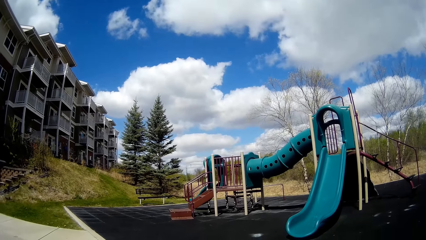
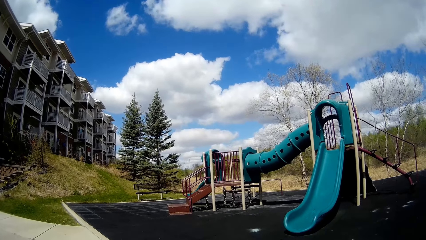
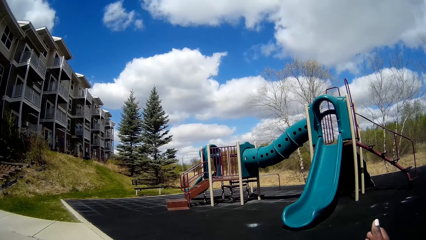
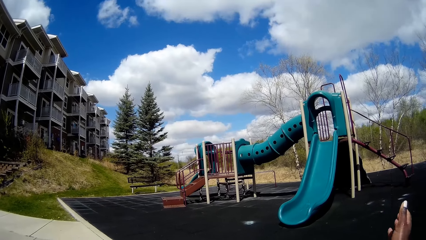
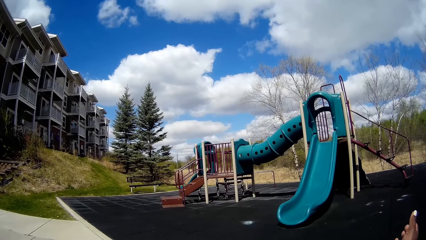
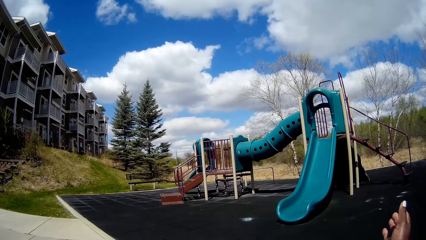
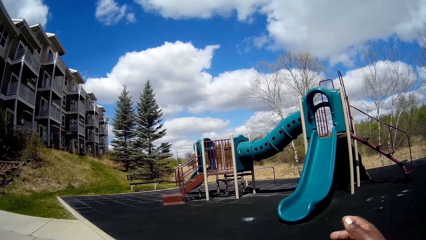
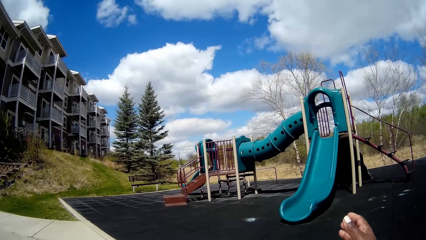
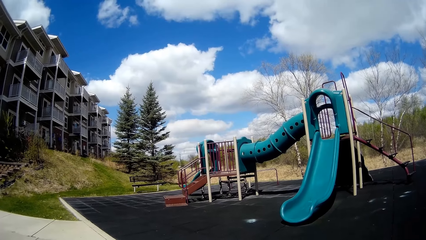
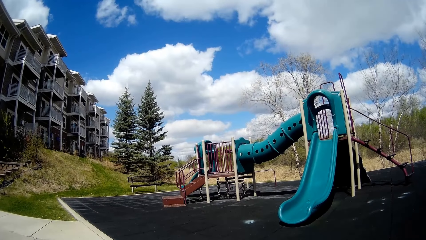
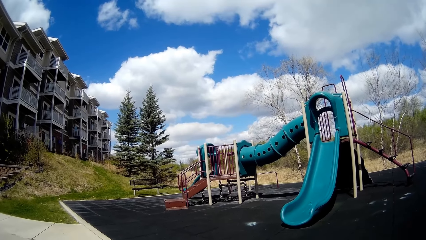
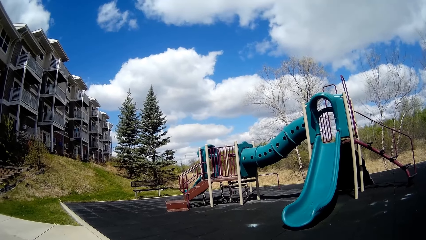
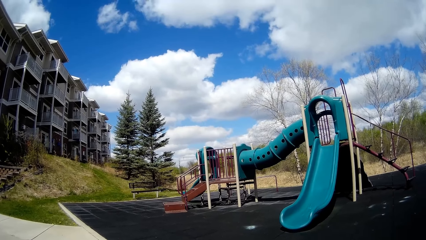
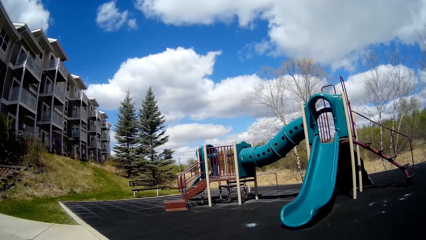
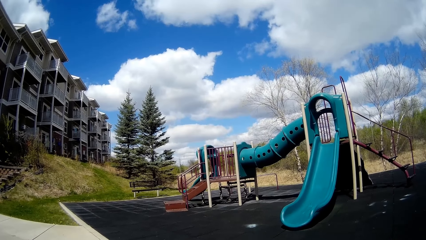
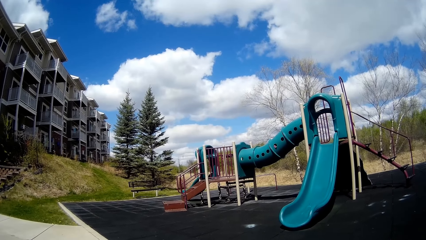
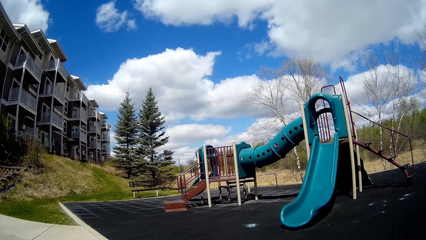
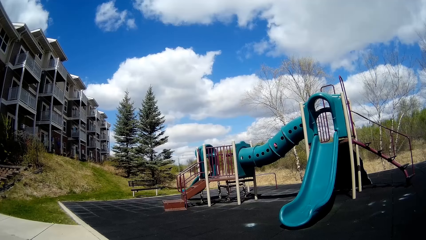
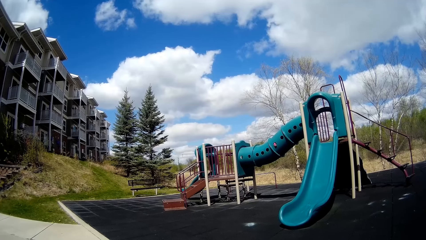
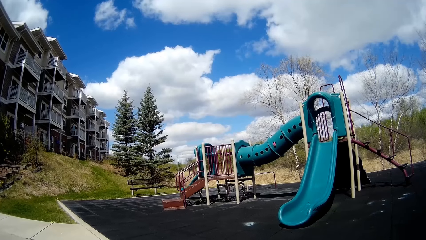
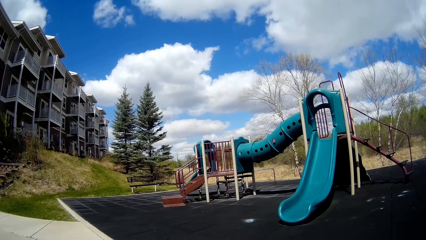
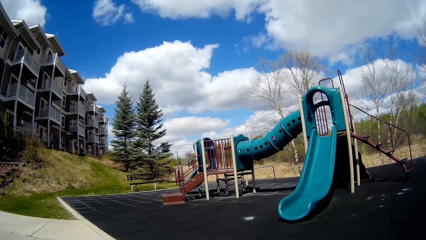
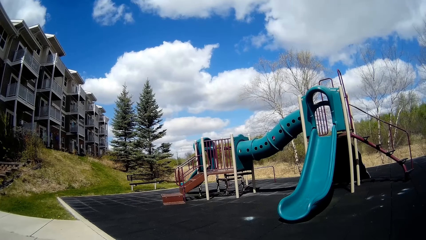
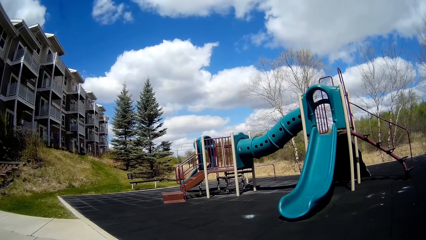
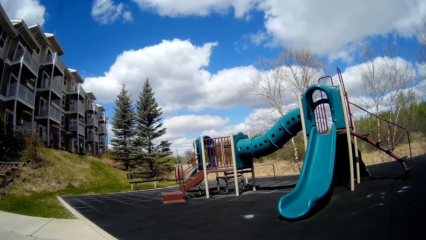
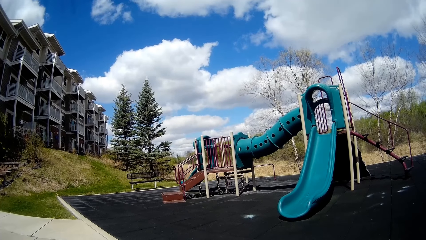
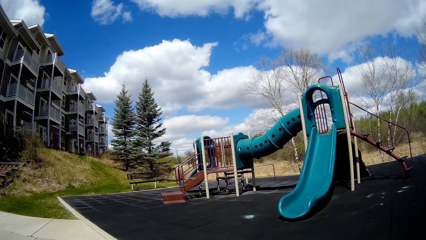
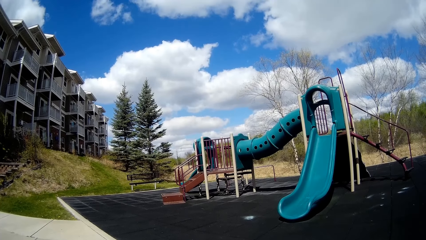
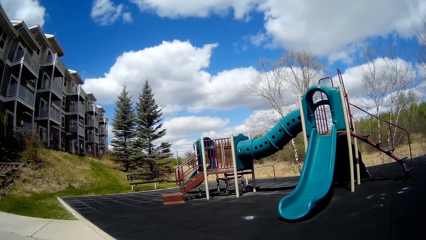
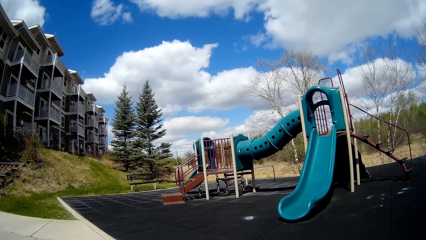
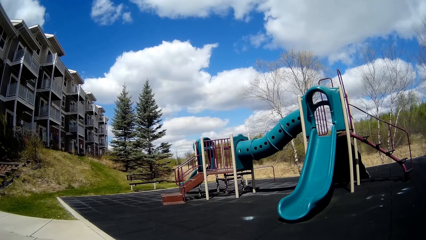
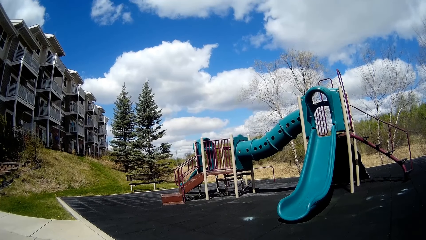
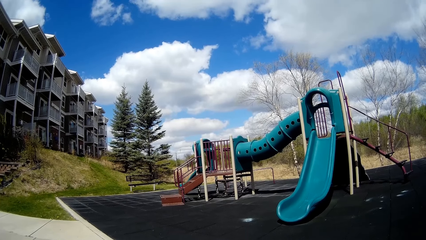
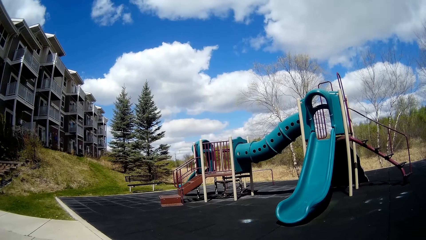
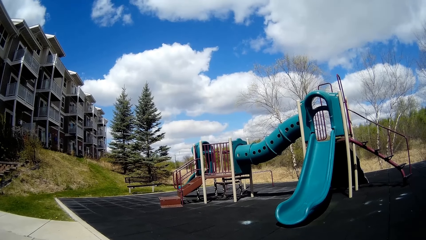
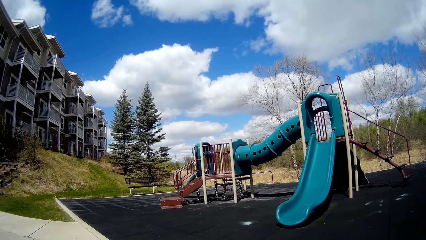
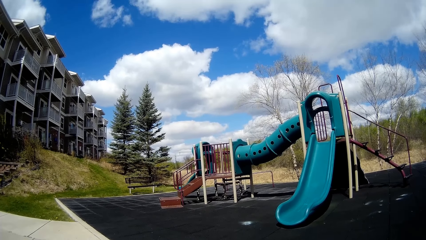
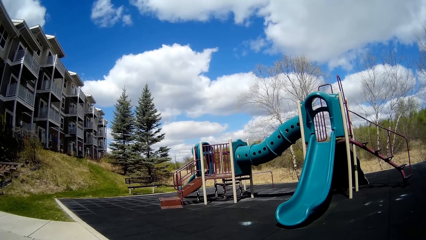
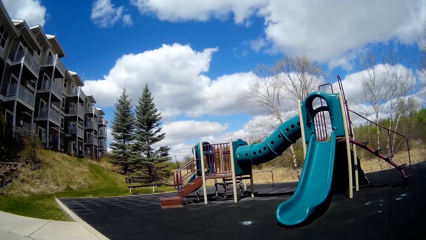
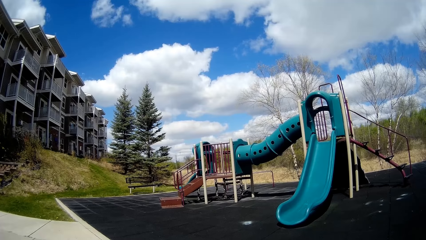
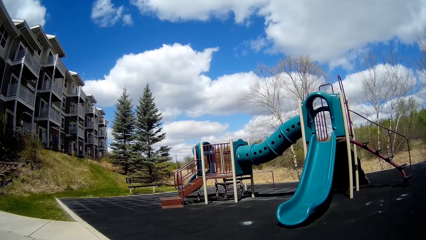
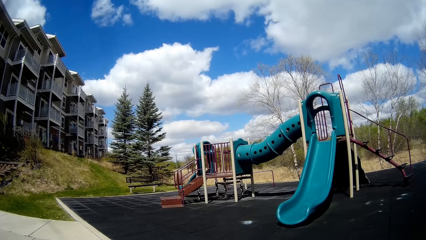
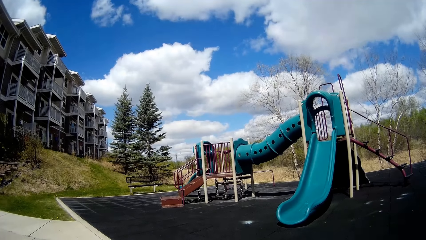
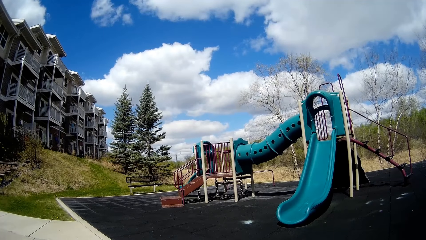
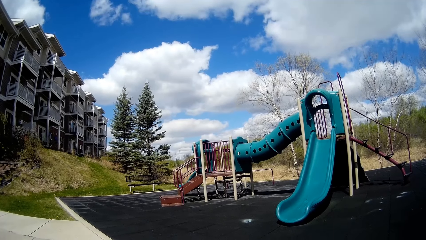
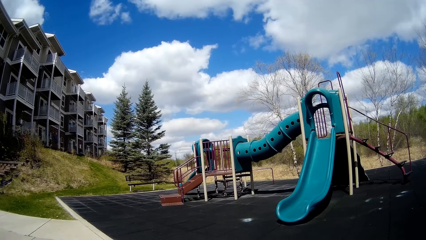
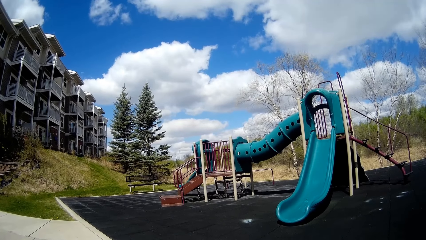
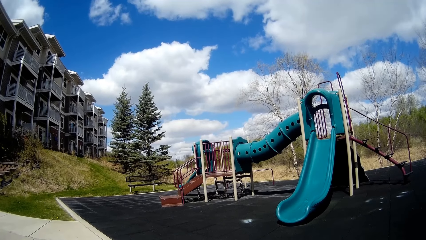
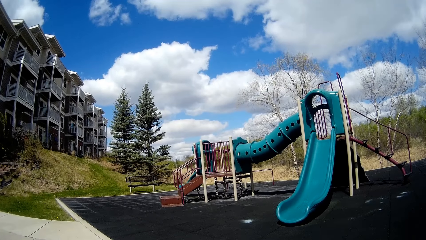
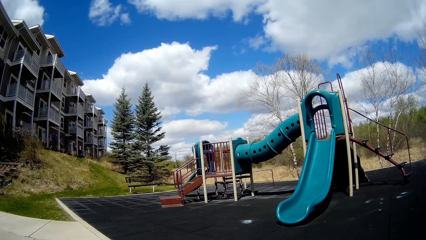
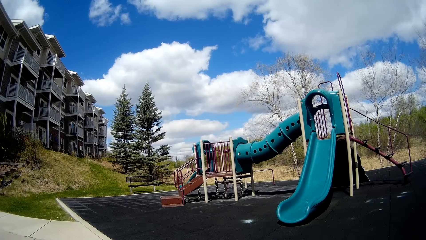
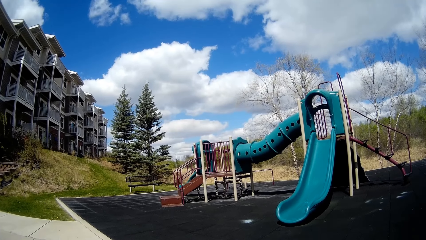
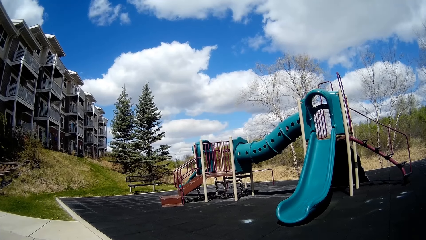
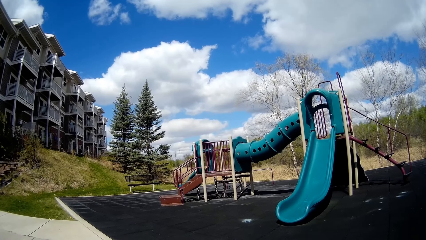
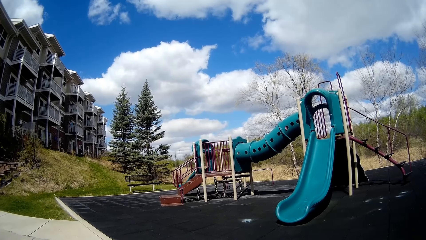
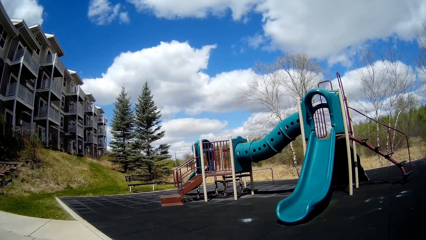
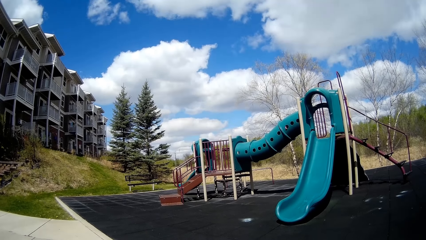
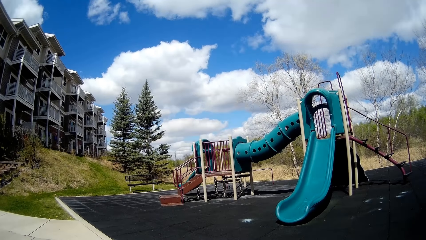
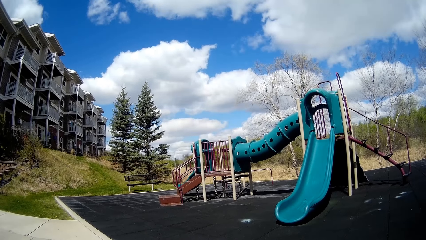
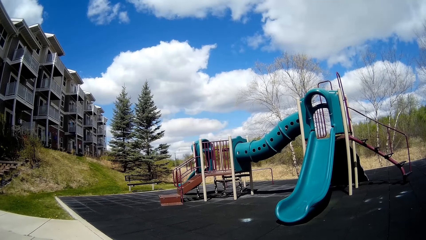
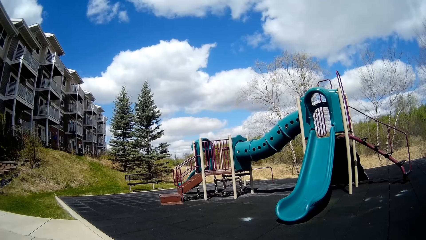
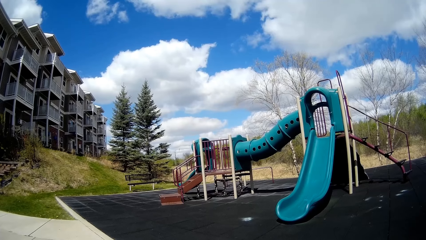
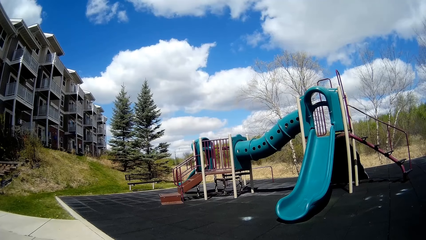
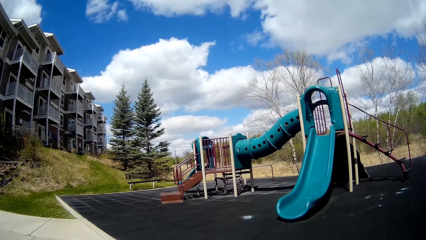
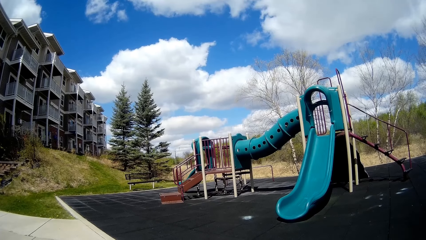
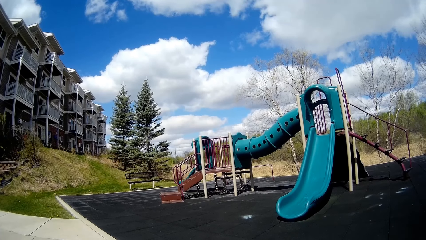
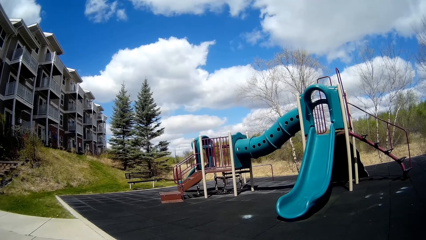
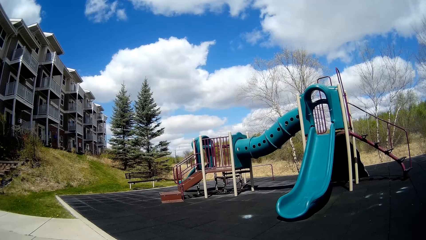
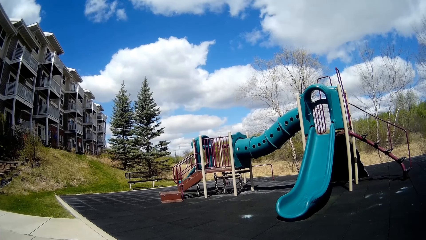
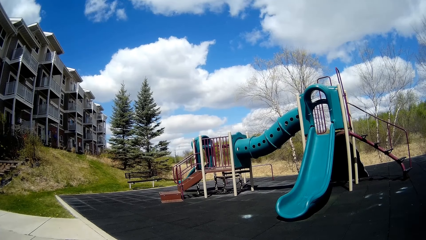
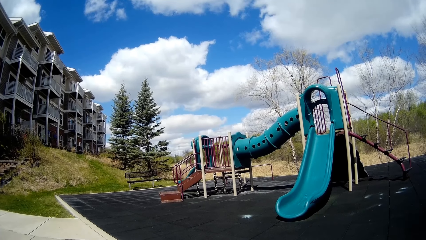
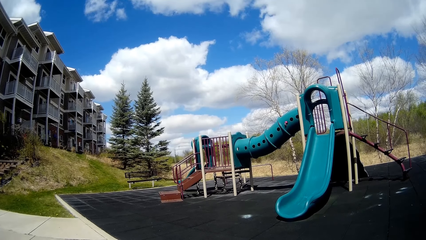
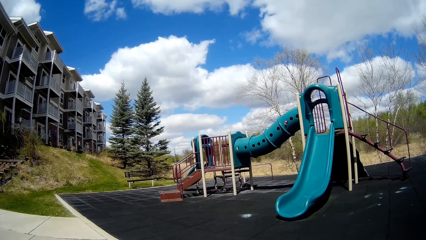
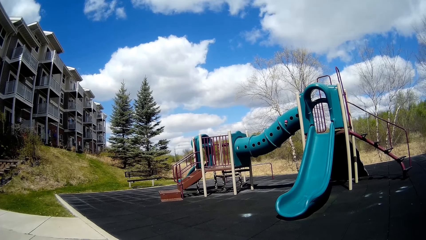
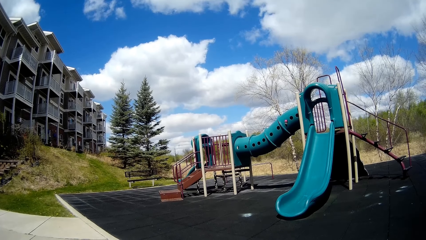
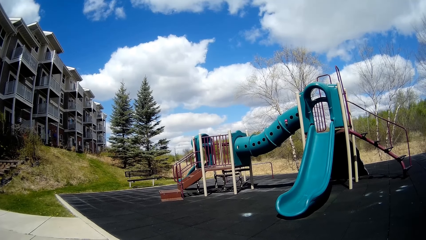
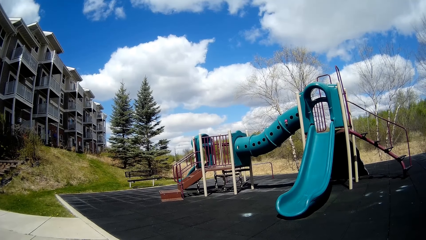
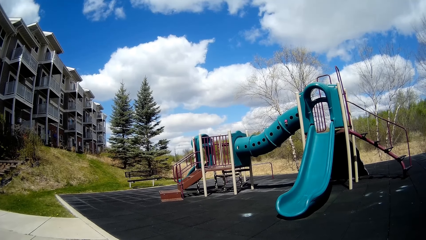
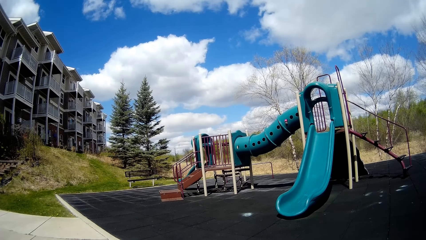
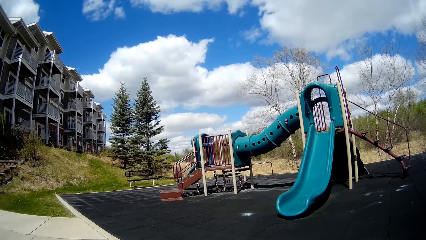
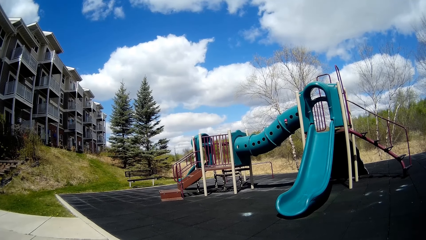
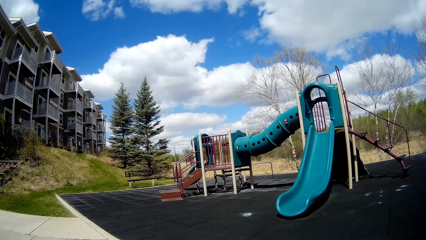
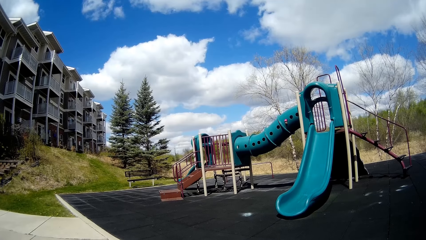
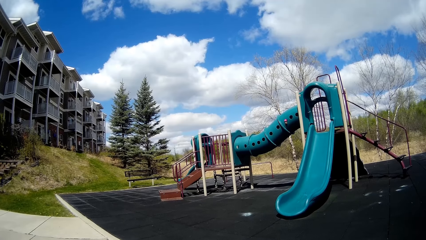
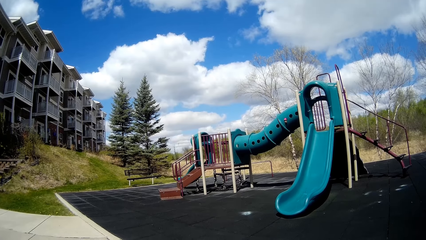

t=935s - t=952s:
The camera wearer moves a hand. They talk.
